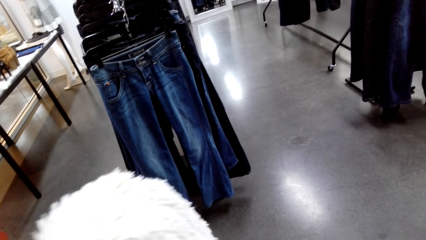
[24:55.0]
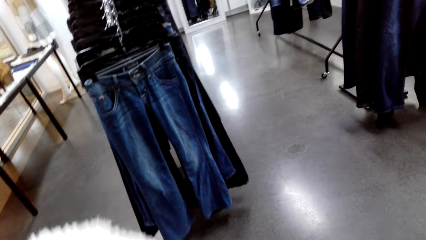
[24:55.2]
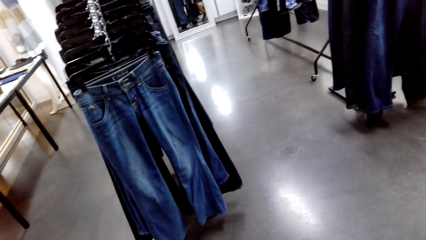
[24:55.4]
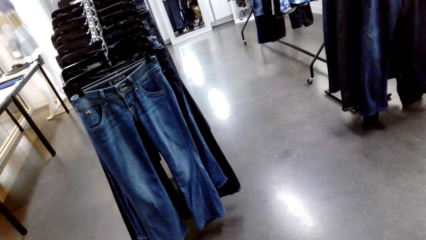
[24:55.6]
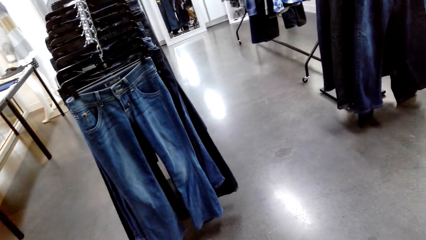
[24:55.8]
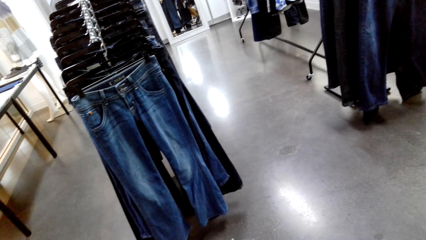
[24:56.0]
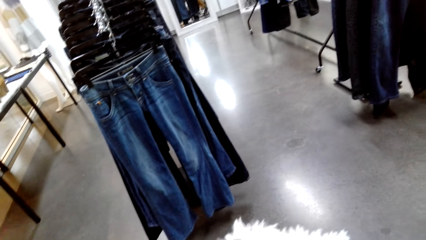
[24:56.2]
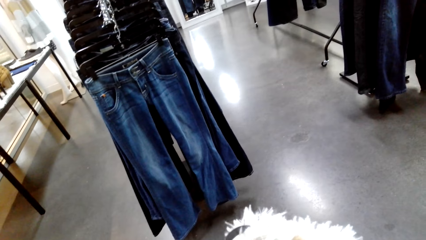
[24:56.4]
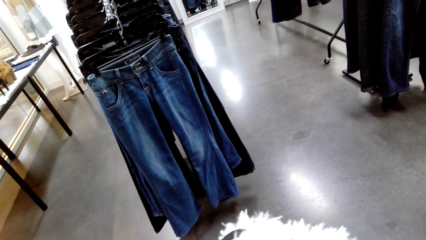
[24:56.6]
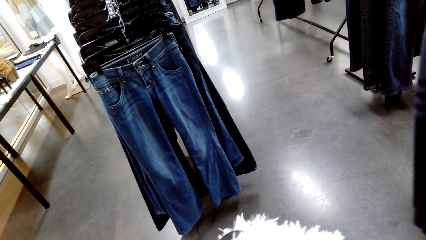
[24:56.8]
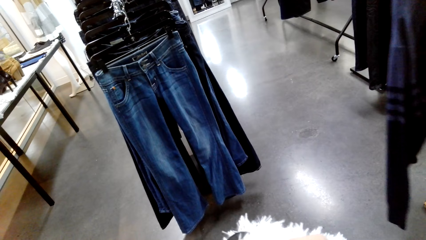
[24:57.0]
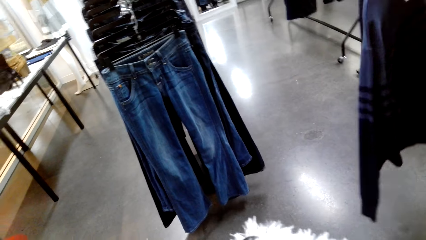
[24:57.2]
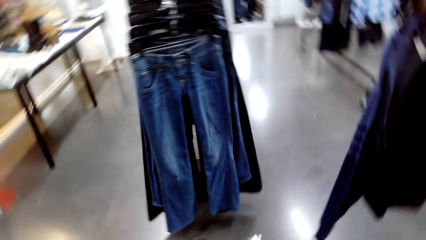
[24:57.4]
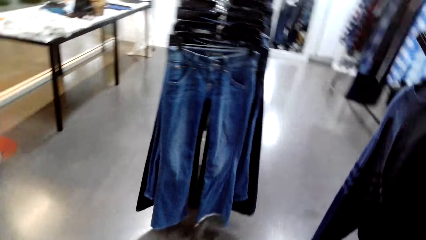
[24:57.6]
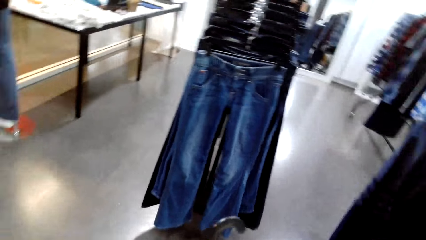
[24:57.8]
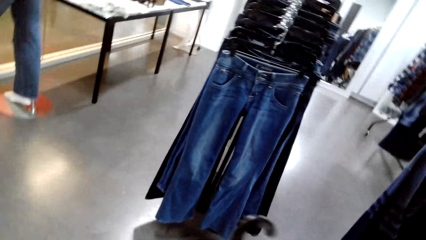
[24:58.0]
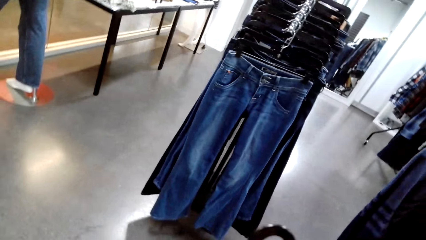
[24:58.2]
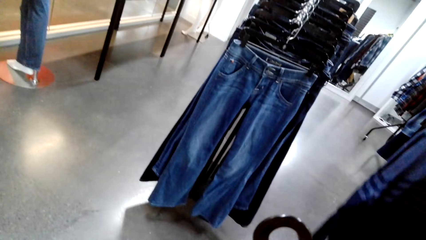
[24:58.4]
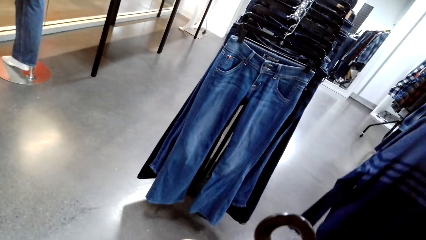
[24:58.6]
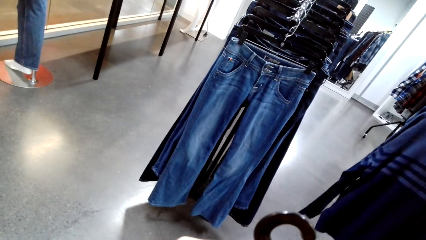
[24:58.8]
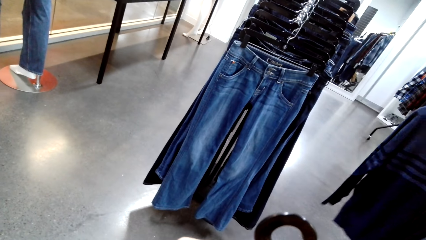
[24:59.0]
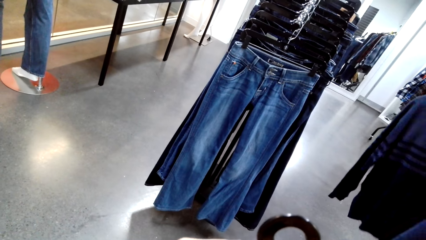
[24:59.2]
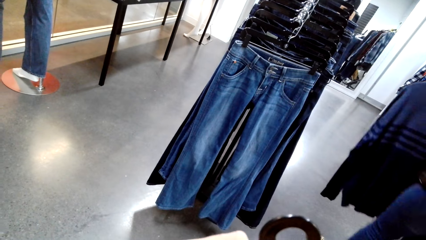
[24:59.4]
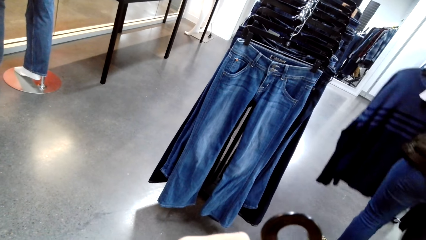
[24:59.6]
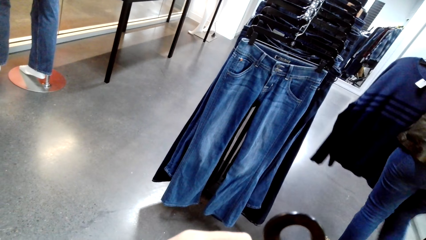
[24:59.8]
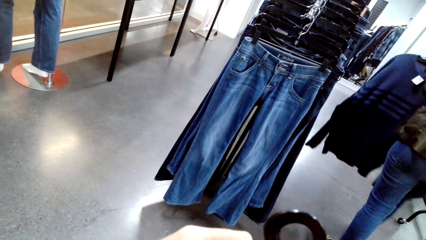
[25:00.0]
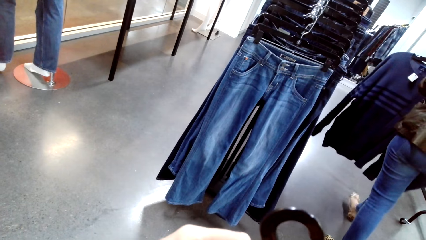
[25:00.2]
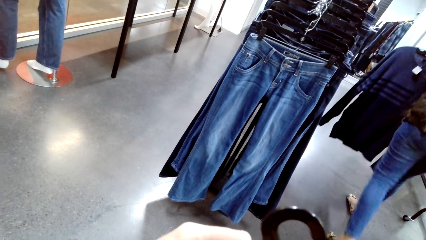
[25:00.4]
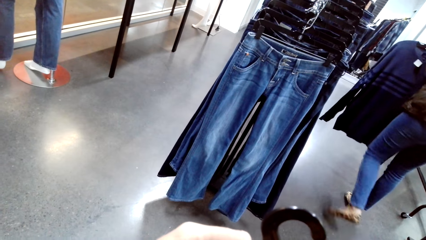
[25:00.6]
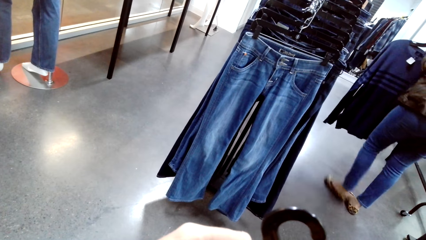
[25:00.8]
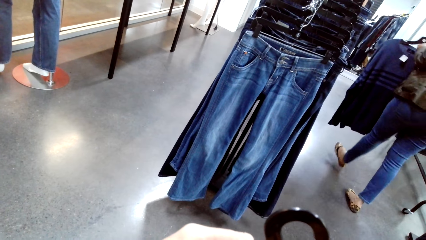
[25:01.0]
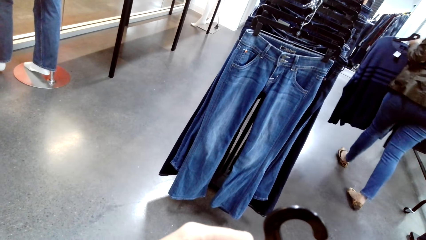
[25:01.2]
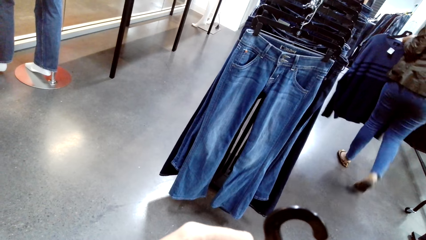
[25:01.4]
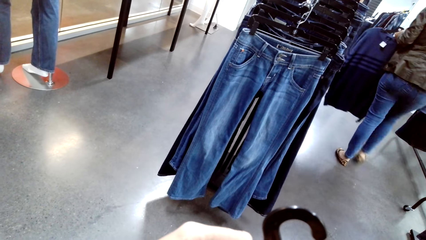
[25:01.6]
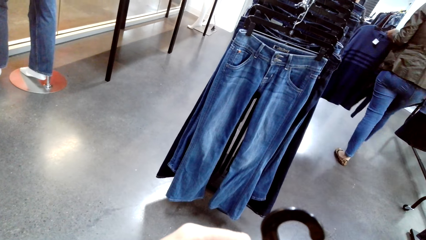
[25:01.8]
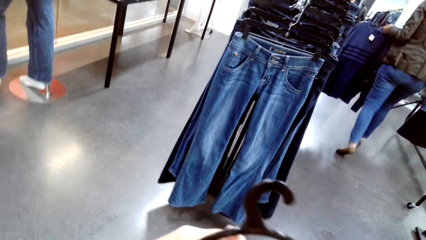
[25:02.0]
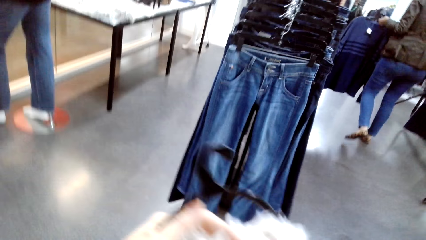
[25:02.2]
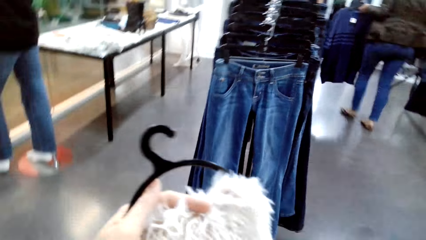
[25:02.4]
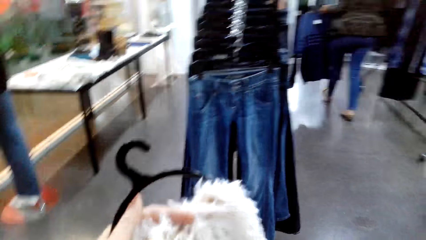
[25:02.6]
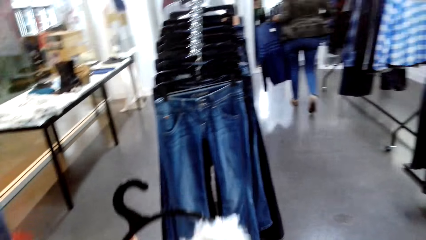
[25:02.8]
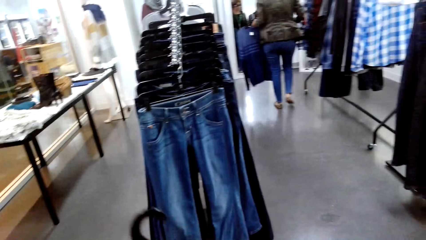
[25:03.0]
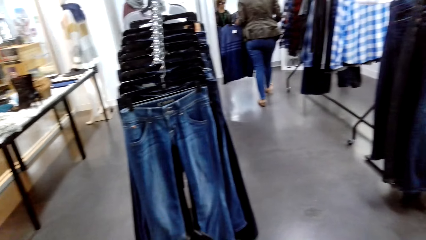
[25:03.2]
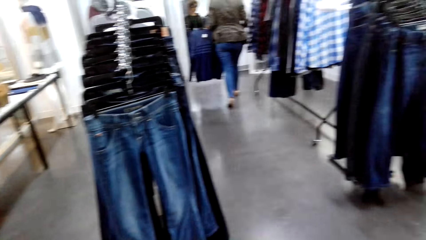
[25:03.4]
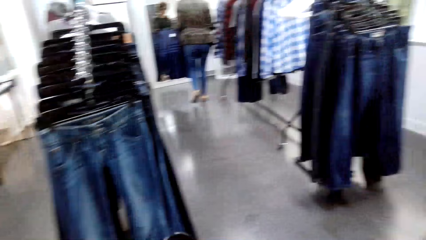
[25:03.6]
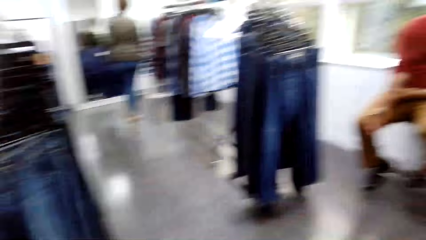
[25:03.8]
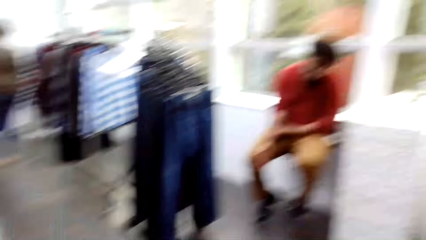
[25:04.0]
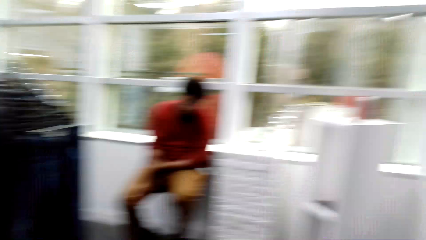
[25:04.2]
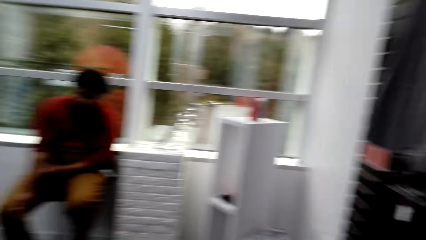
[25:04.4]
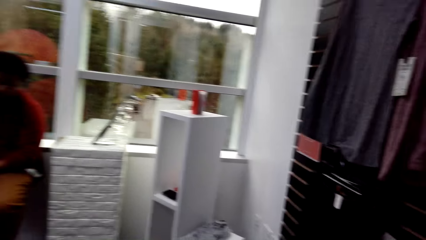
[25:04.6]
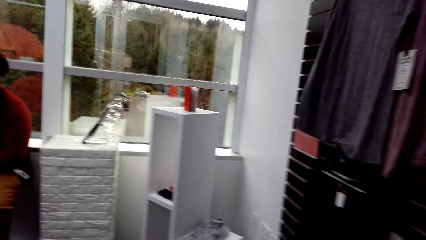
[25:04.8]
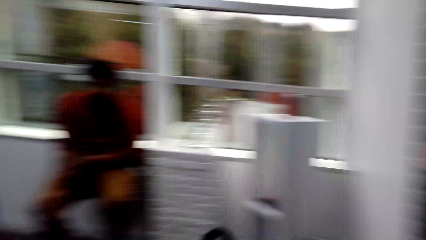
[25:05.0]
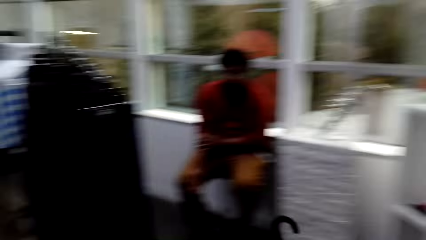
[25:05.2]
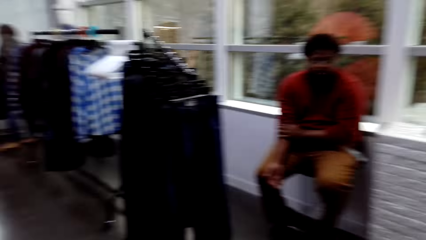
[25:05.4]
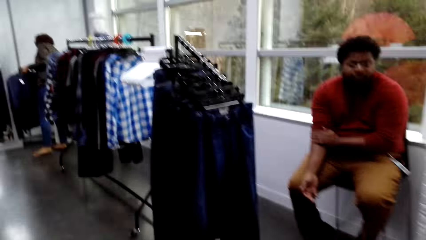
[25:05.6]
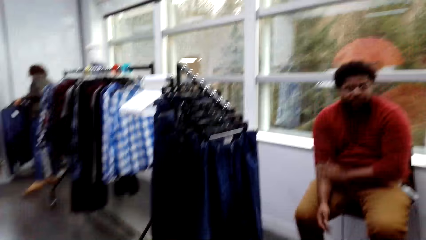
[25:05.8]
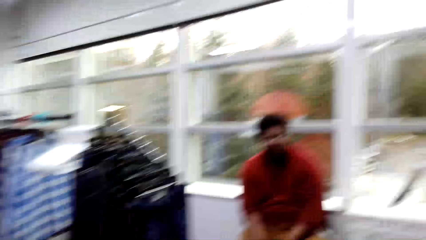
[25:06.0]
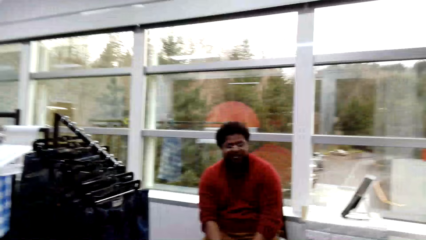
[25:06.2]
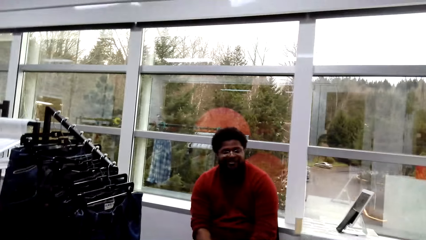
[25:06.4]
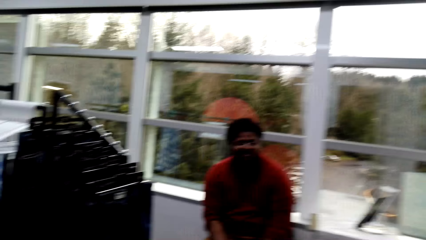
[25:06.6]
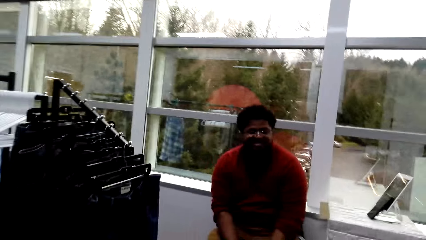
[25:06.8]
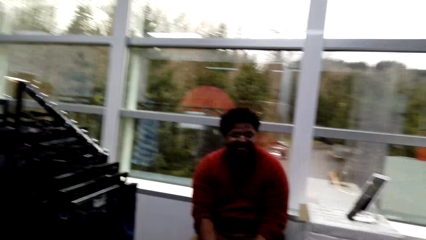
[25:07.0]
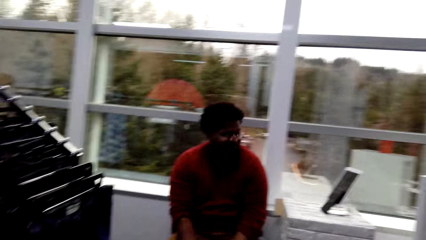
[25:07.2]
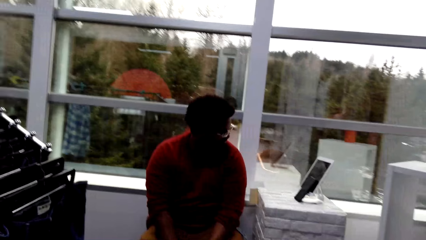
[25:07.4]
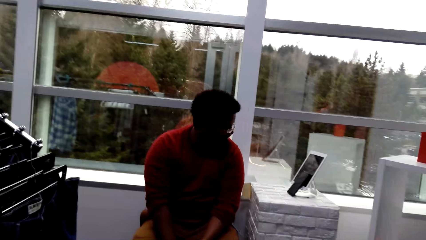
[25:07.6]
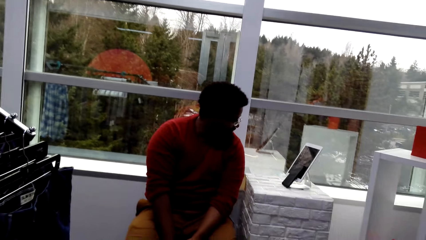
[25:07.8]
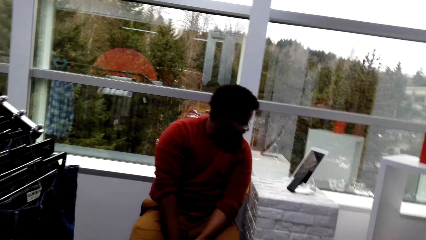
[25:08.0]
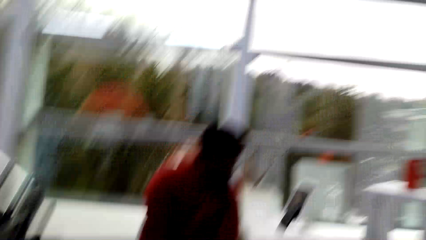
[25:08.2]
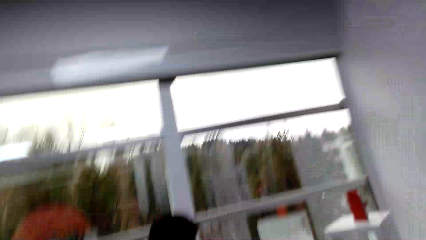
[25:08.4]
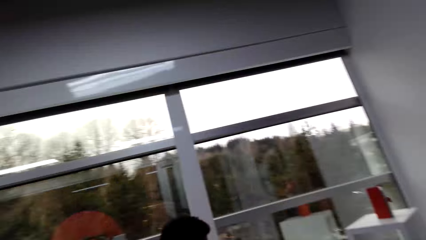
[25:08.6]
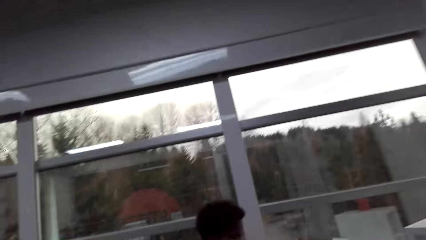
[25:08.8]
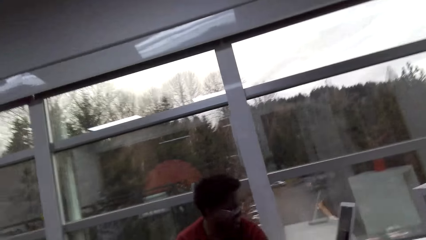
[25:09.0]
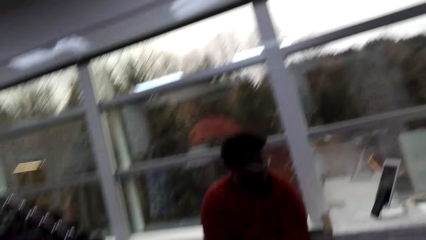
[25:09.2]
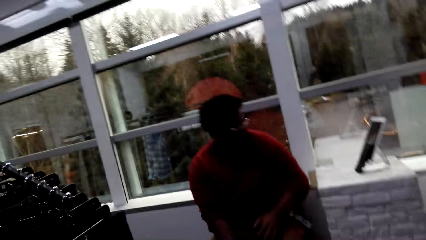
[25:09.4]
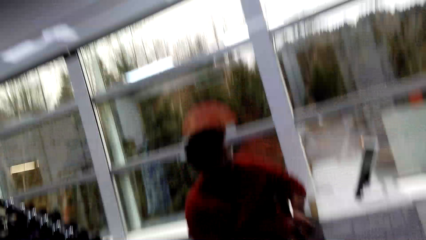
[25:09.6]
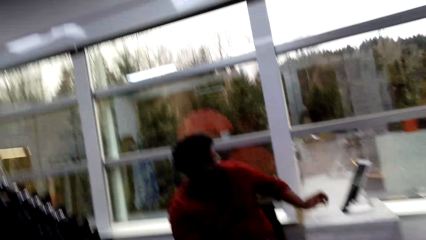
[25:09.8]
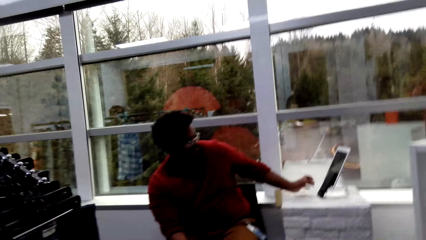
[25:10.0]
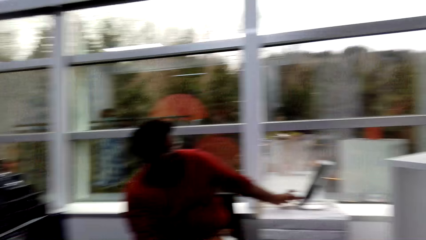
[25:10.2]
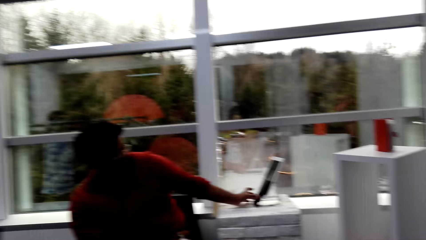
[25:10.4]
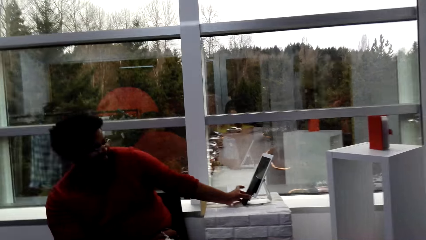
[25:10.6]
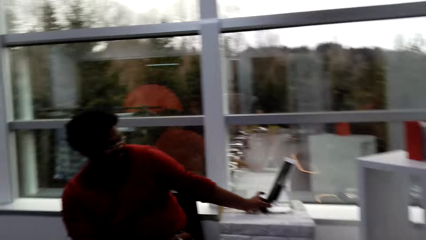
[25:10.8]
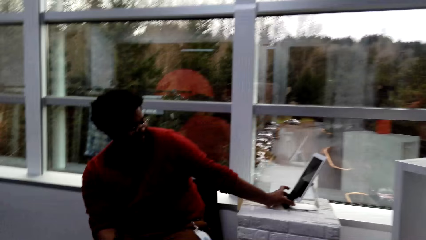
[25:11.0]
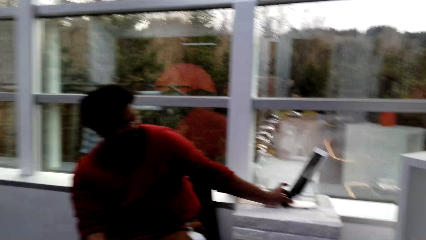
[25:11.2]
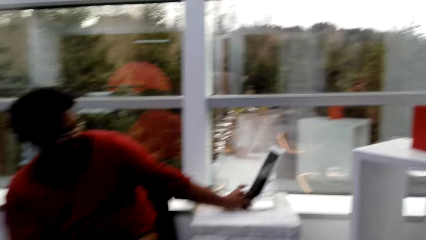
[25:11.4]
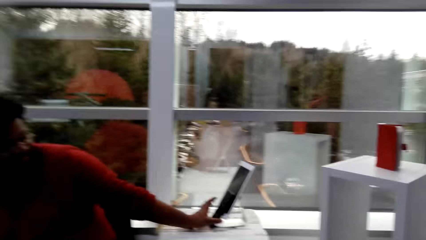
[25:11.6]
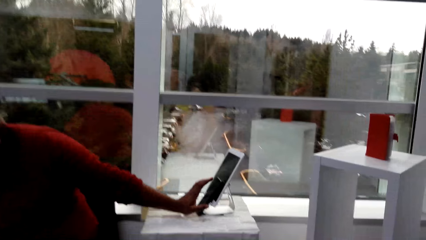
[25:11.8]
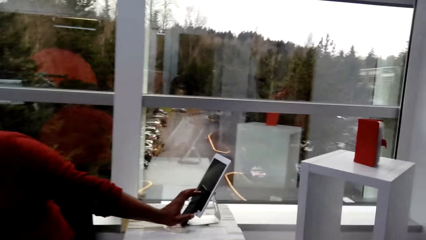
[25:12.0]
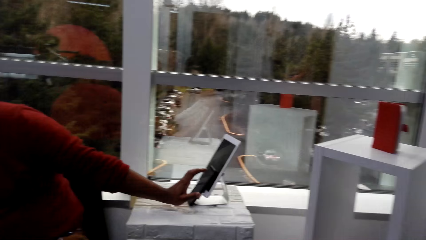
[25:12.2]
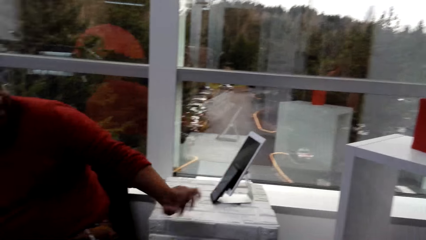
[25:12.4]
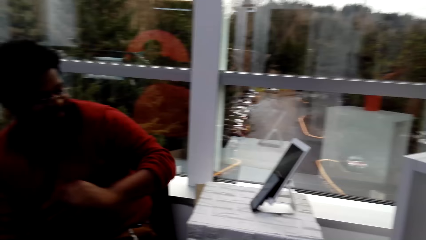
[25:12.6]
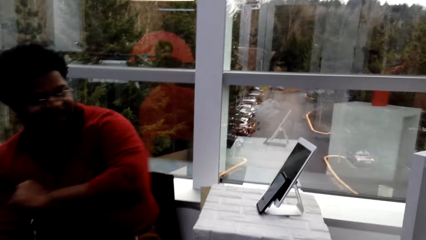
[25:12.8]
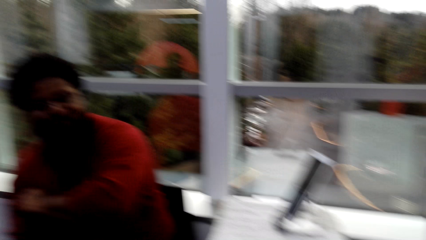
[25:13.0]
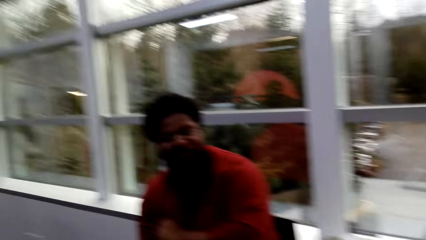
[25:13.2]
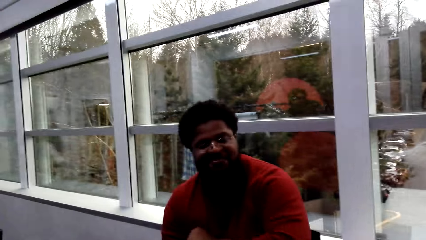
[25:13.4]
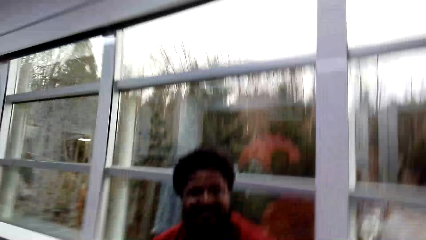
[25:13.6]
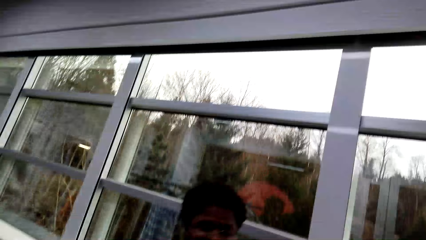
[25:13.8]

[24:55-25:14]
A woman holds a sweater. The camera wearer goes to the seller. They talk to the seller. The seller talks to the camera wearer, moves his hand on the desk, looks at his phone, dials the tablet and moves his hand on the desk.
